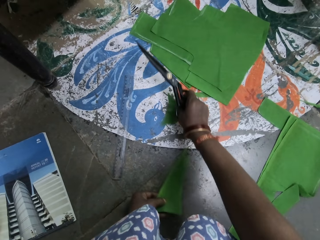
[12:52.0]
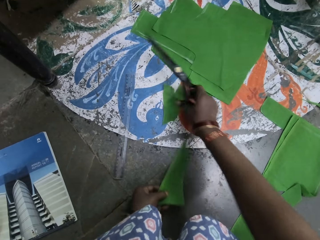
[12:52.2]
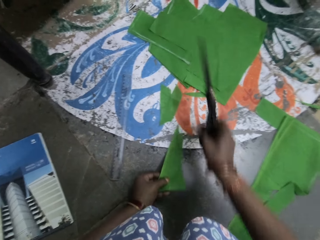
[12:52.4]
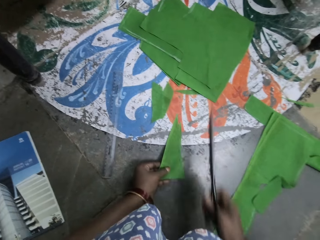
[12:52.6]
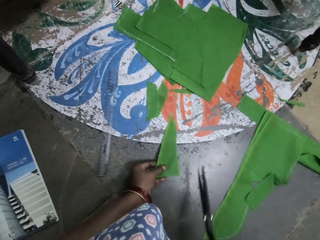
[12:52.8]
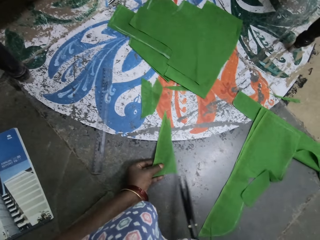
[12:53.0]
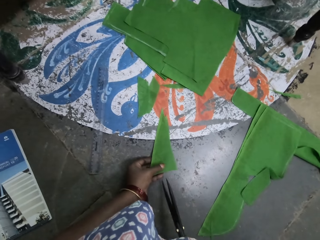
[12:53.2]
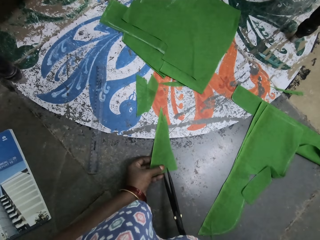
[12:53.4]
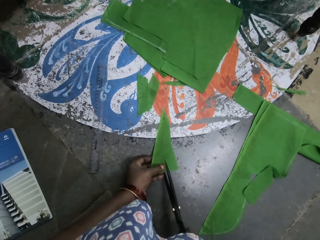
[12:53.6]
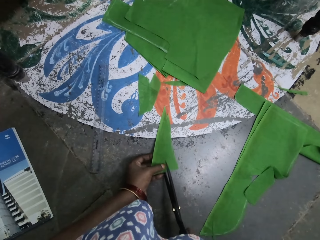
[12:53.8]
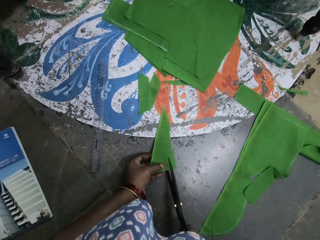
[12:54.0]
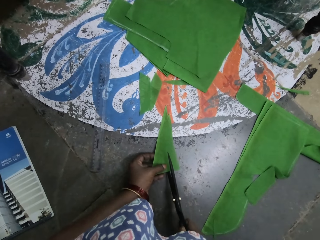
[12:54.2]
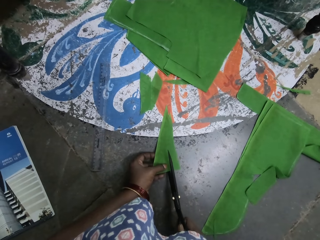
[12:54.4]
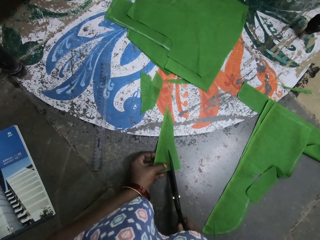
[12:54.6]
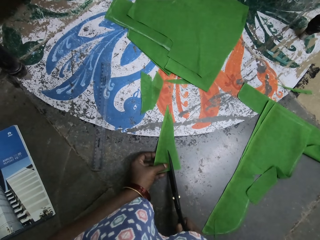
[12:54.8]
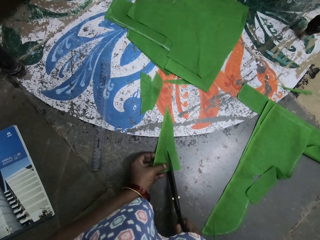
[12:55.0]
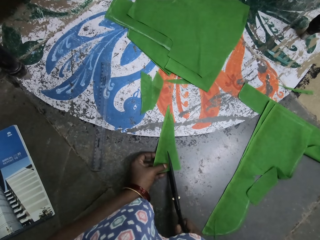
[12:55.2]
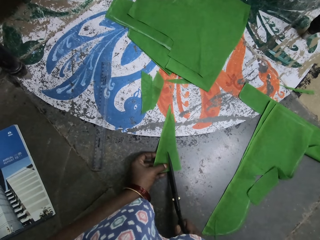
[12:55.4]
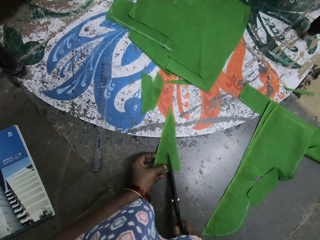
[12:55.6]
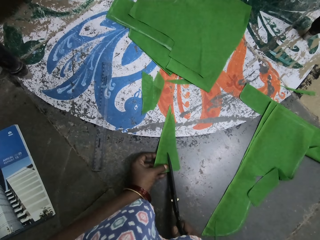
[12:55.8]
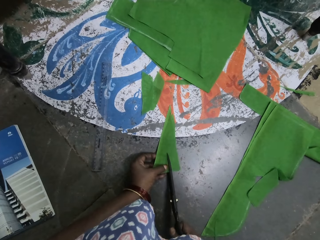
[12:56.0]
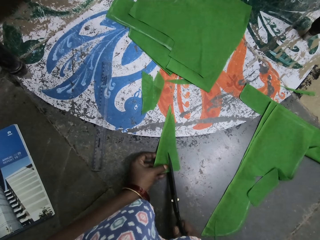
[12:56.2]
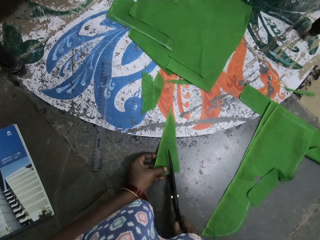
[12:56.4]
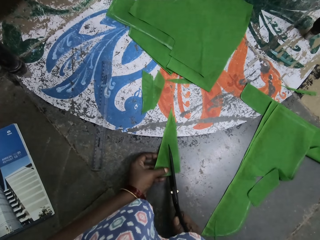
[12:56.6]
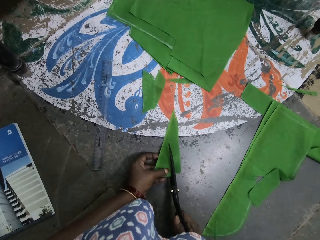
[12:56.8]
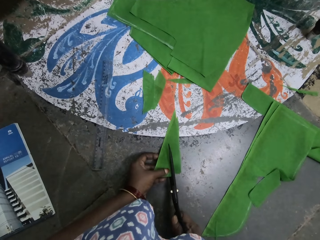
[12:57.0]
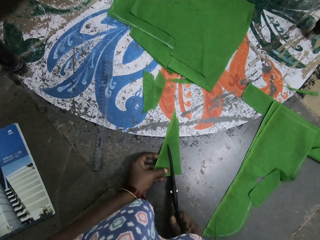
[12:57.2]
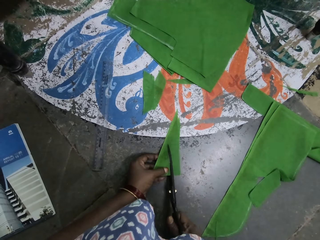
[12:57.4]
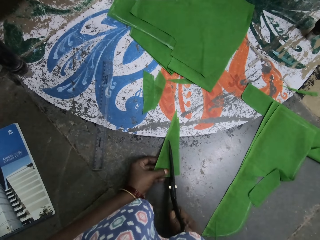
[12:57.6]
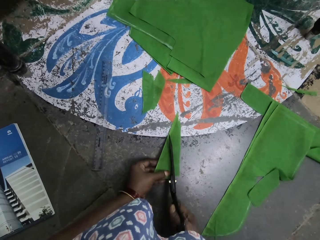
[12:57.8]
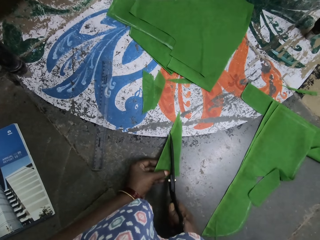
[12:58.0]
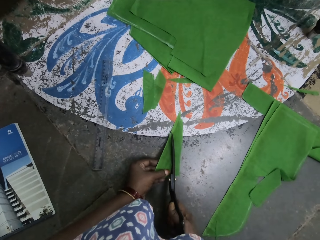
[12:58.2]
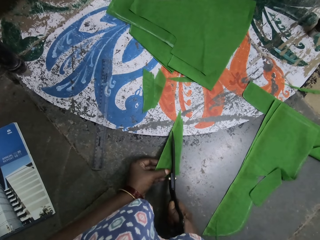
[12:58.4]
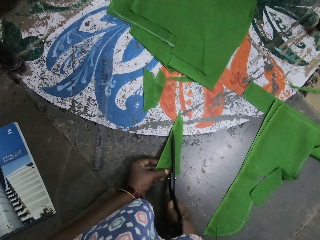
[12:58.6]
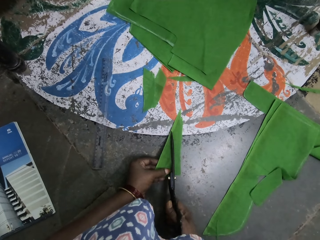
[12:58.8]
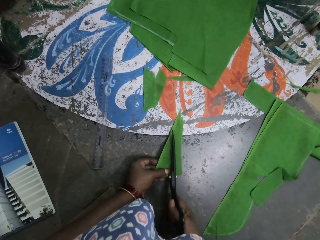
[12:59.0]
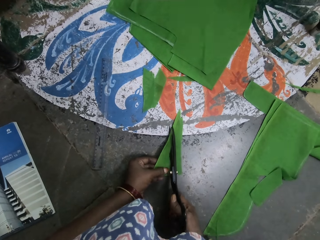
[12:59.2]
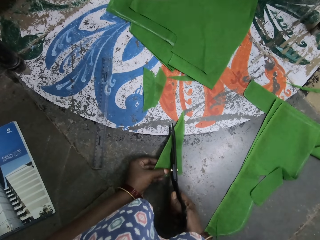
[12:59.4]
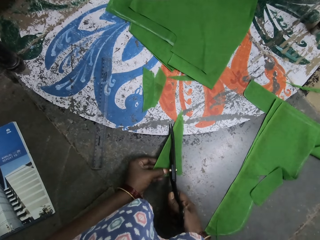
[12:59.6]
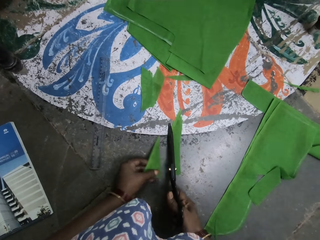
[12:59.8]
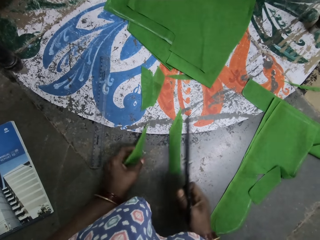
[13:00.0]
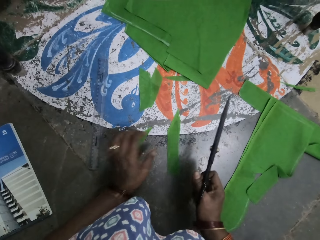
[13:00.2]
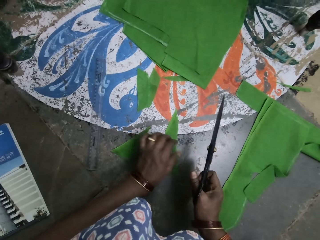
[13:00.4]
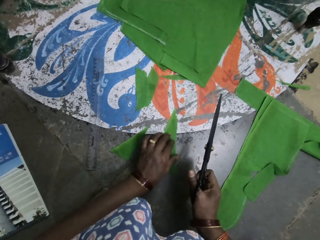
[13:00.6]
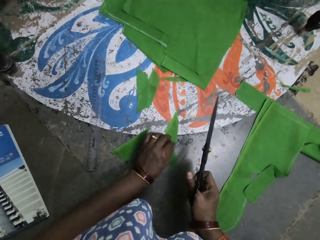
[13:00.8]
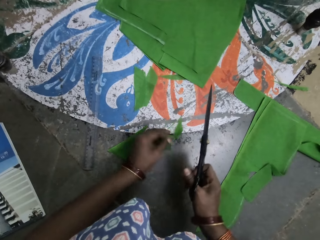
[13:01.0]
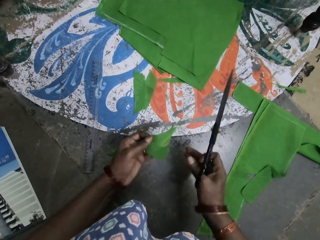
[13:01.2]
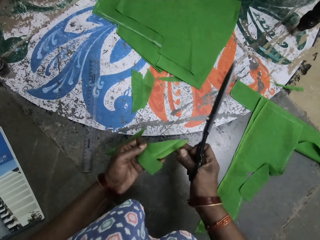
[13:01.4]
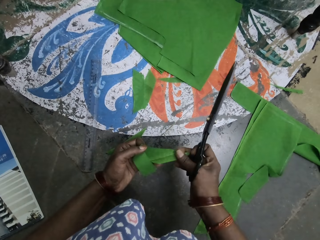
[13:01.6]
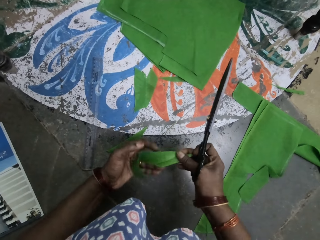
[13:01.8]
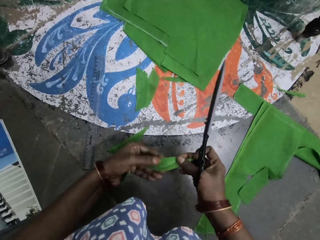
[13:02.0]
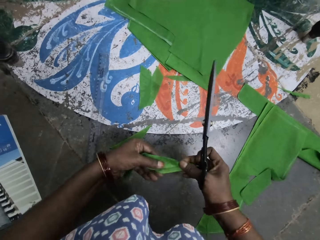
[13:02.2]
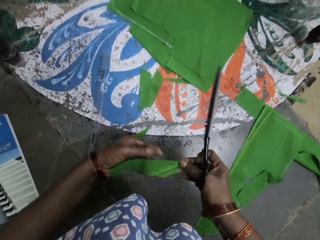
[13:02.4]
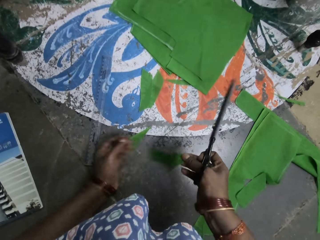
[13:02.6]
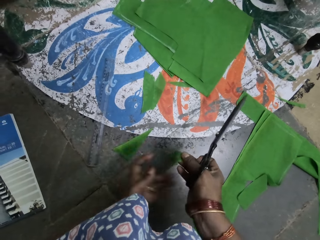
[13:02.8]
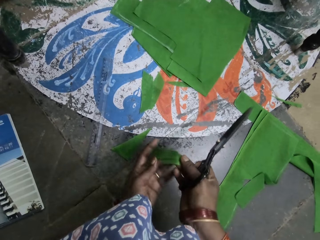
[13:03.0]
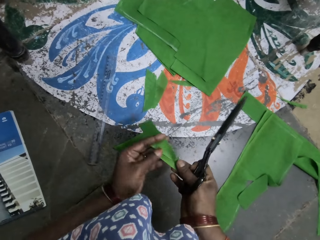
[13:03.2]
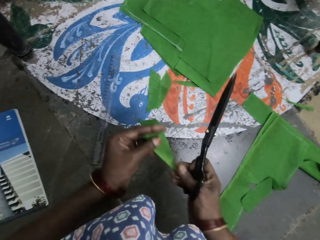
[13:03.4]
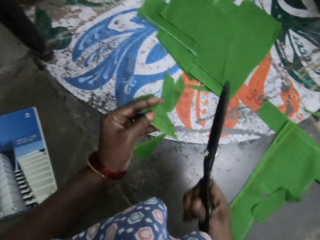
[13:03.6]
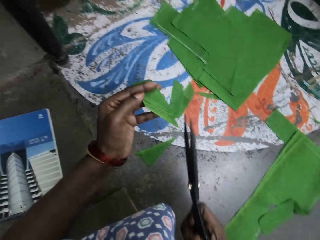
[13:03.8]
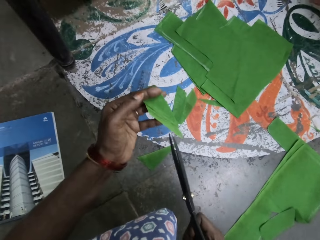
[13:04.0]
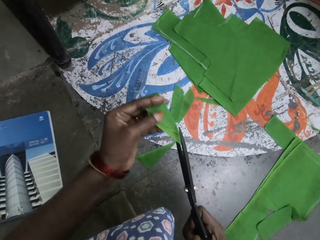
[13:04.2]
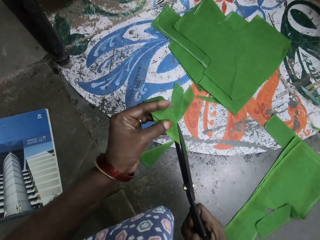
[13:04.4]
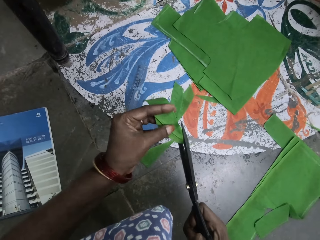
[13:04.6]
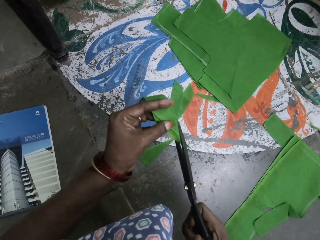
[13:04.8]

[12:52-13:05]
The camera wearer moves a piece of cloth. They cut the cloth with scissors. They pick up the piece of cloth.

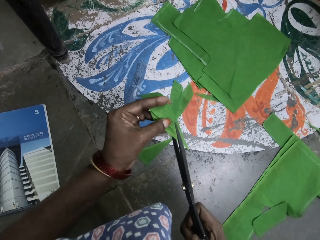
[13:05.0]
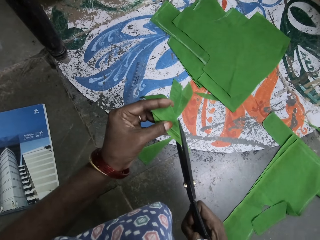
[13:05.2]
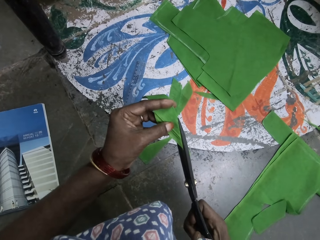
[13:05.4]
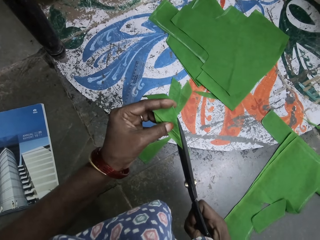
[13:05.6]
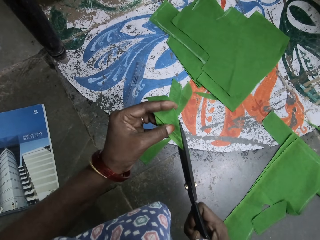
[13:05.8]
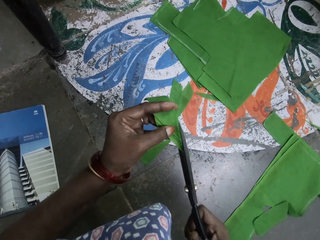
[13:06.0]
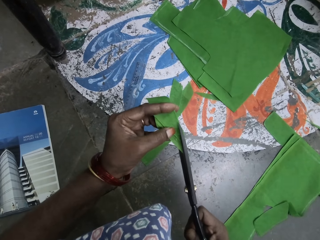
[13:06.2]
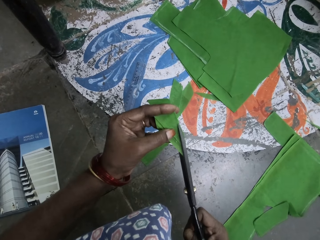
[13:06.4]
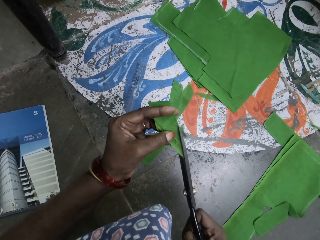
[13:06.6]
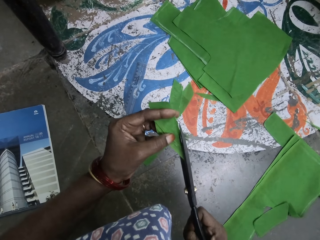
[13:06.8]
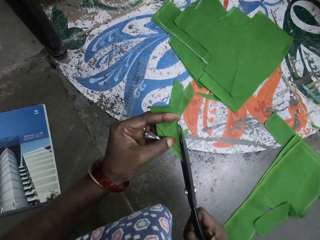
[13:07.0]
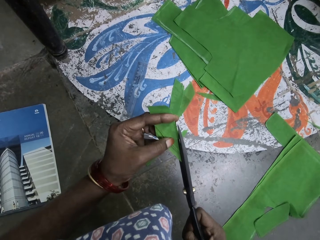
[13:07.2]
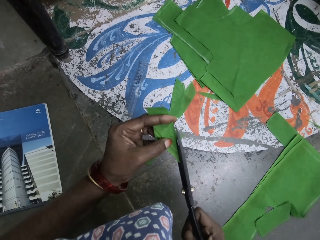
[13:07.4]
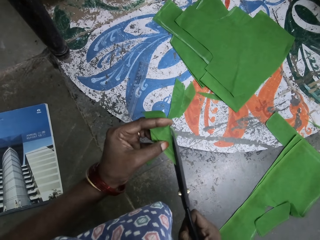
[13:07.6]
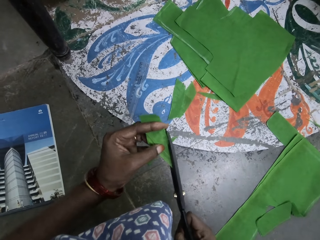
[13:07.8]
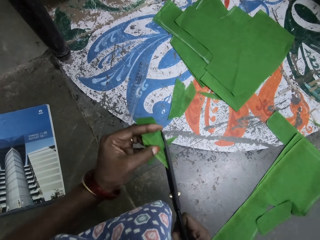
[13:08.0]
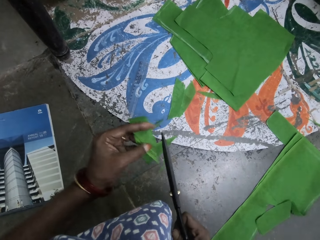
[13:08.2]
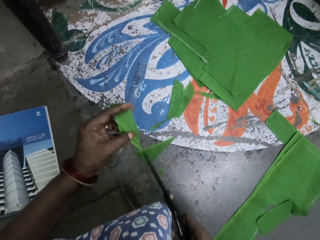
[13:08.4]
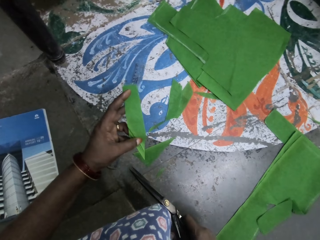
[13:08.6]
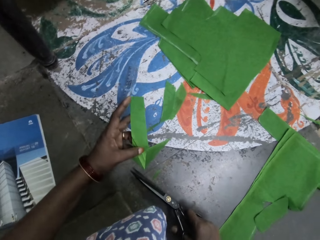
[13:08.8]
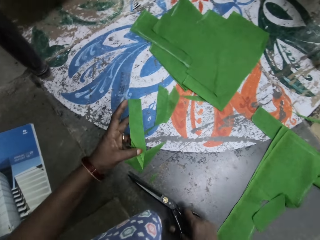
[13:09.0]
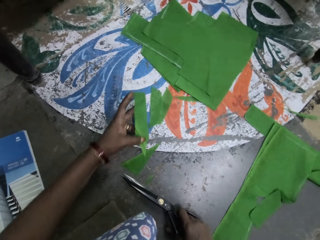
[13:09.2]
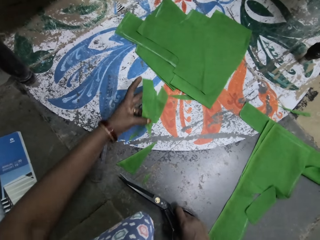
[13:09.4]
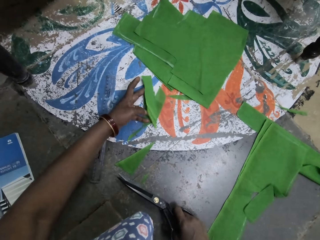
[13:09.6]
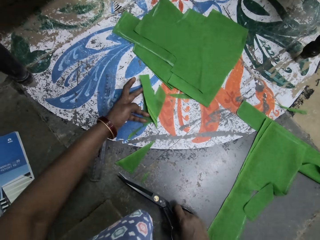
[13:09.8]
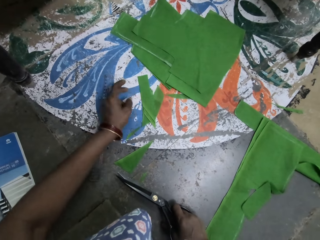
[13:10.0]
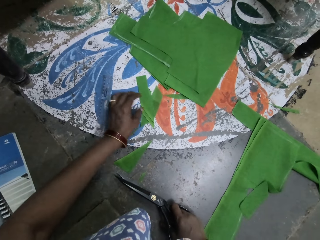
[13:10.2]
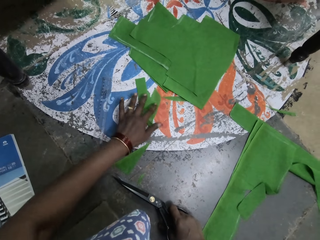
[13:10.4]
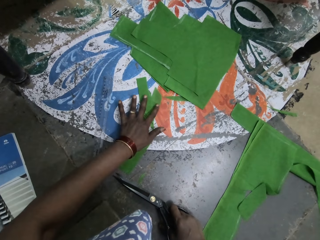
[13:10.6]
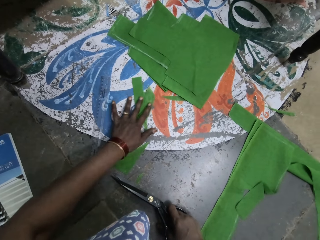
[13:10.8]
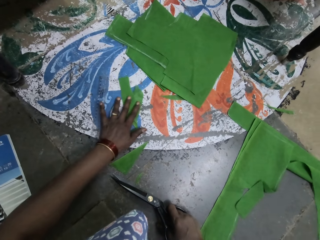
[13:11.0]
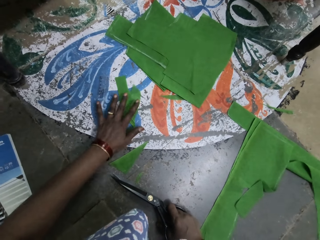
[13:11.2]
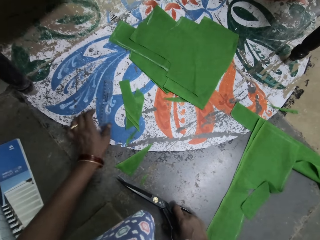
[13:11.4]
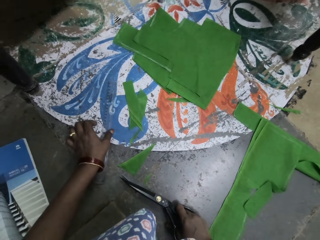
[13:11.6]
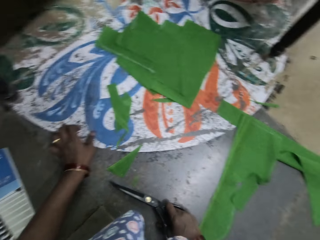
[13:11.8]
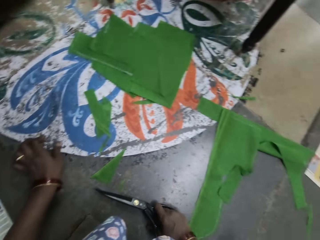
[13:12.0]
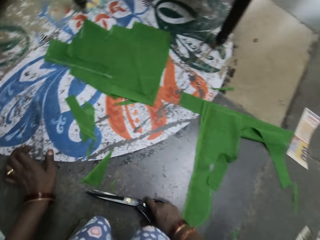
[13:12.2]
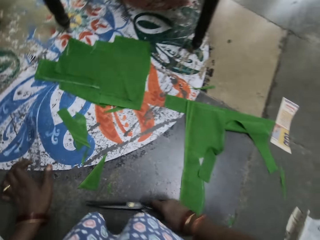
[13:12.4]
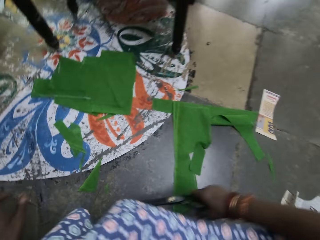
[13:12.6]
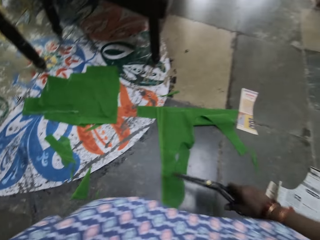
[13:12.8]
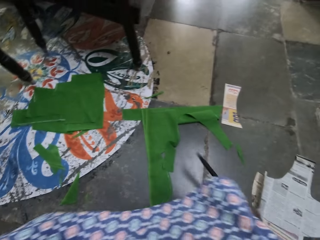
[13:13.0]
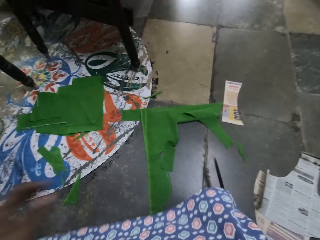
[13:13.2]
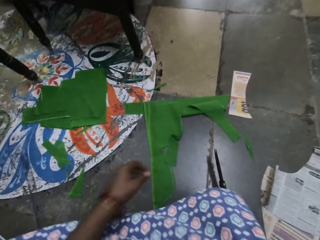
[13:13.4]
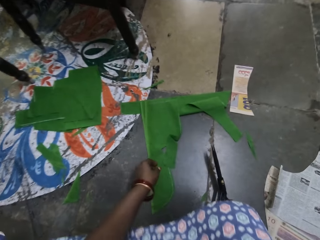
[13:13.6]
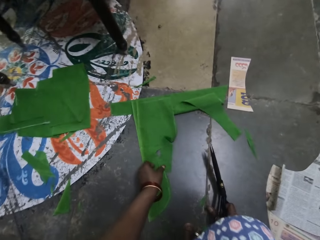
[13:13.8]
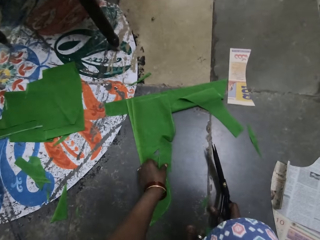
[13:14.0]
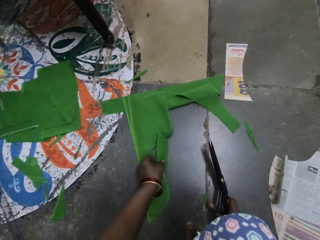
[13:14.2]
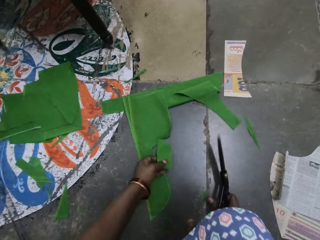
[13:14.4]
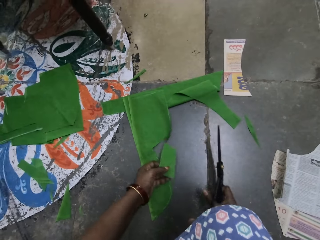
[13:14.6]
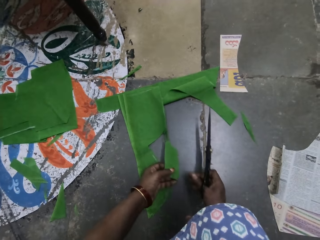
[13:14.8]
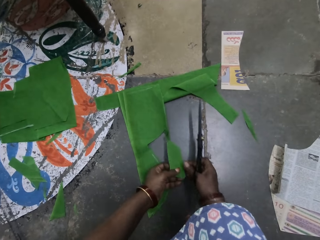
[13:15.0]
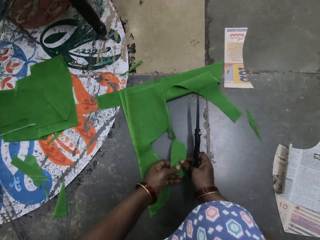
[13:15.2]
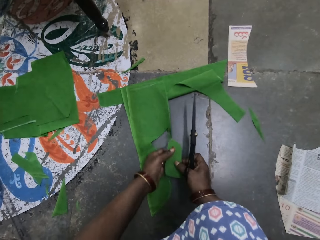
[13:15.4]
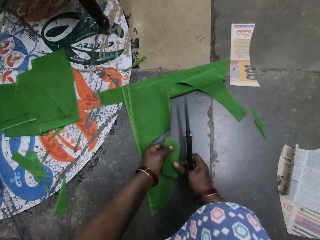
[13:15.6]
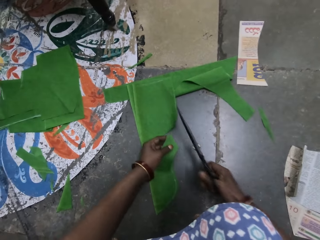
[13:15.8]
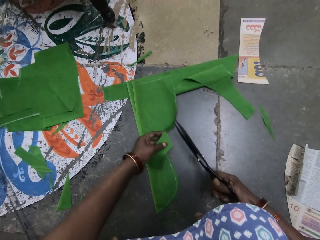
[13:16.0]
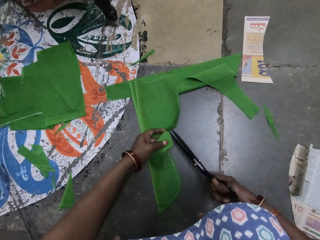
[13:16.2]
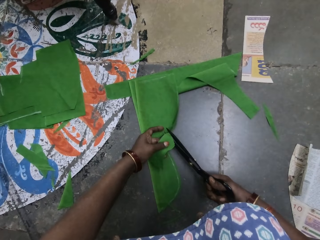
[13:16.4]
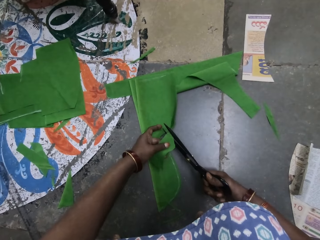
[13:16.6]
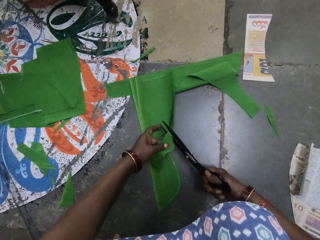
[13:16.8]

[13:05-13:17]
The camera wearer cuts the cloth with scissors. They drop a piece of cloth on the floor, move the pieces of cloth, and pick up the cloth.
